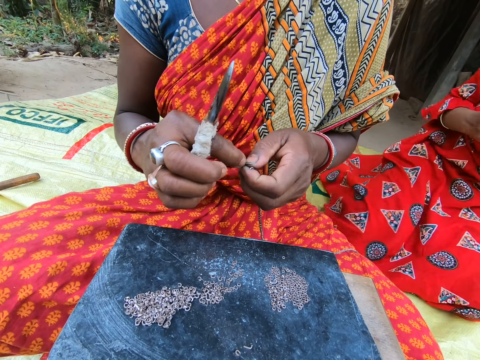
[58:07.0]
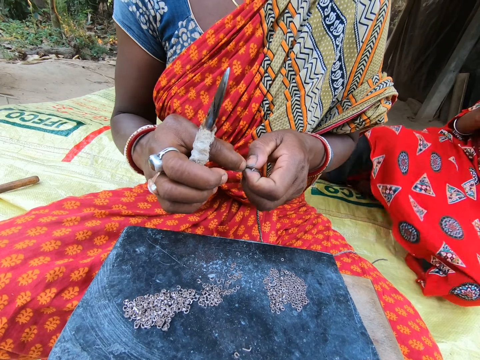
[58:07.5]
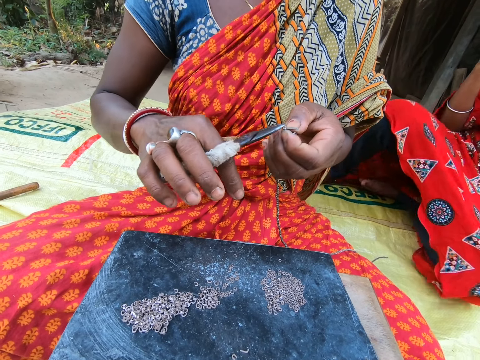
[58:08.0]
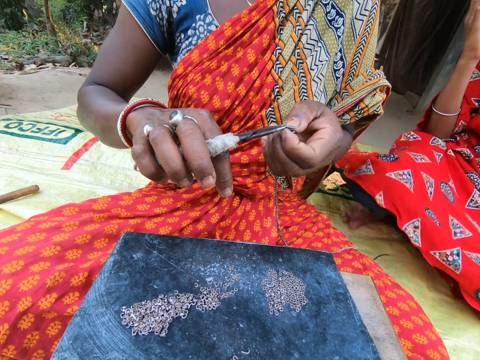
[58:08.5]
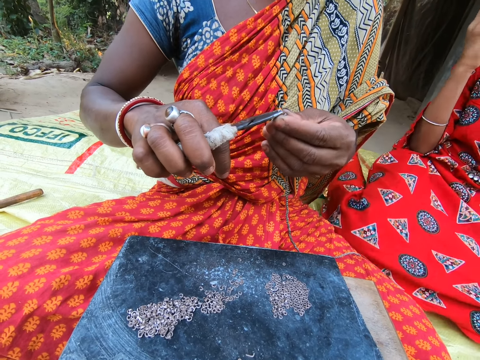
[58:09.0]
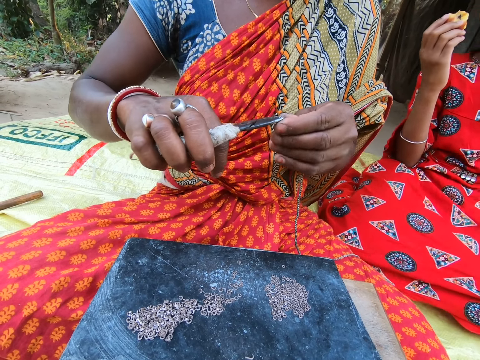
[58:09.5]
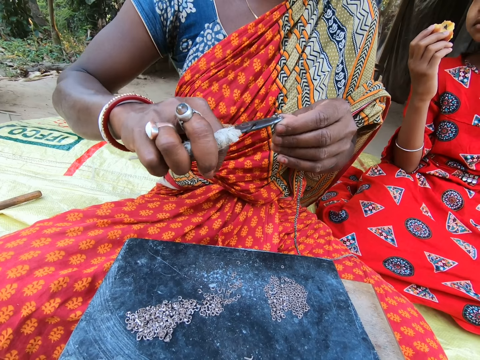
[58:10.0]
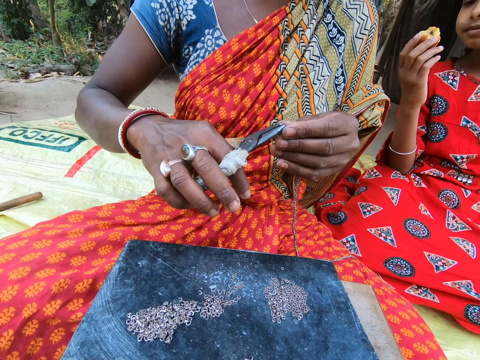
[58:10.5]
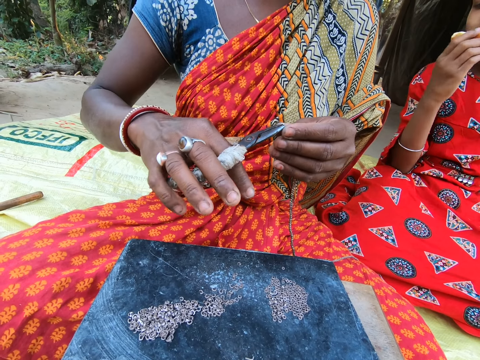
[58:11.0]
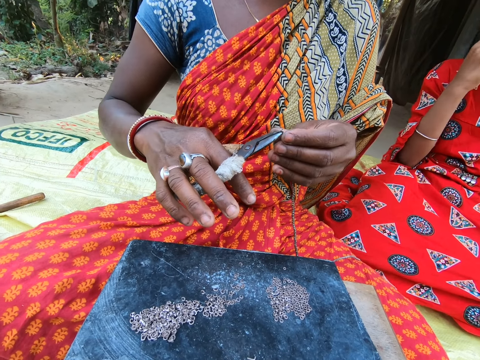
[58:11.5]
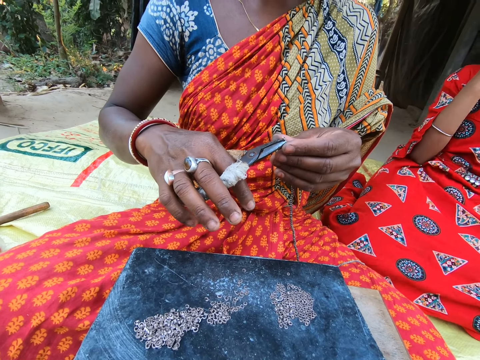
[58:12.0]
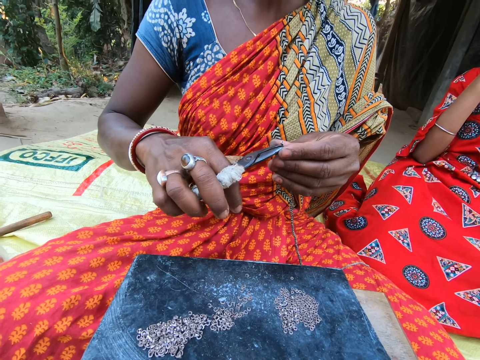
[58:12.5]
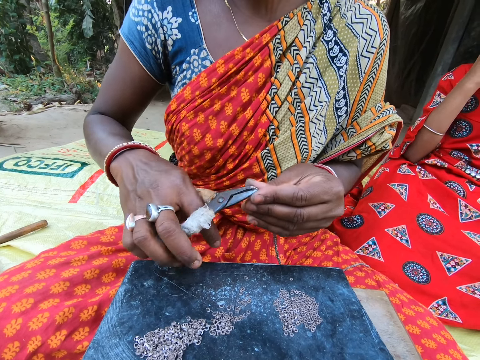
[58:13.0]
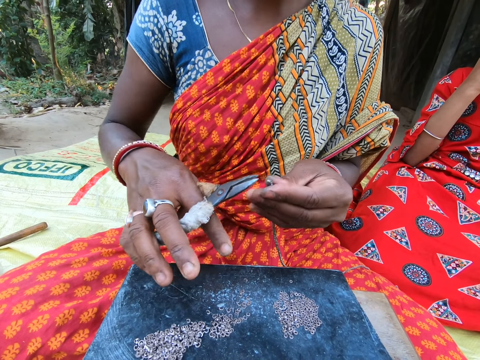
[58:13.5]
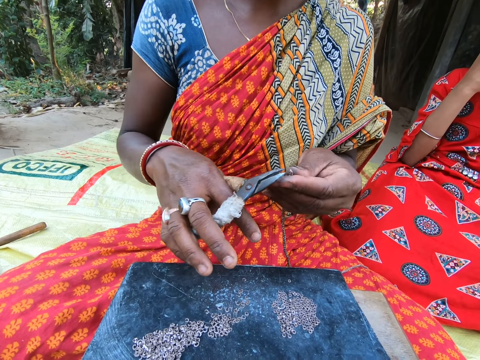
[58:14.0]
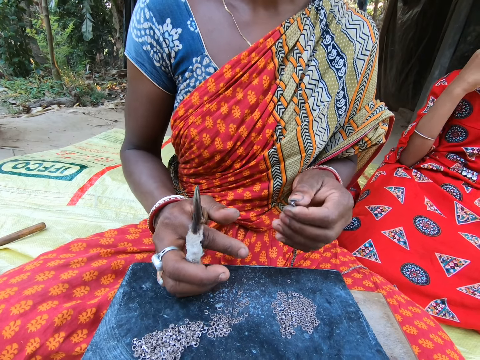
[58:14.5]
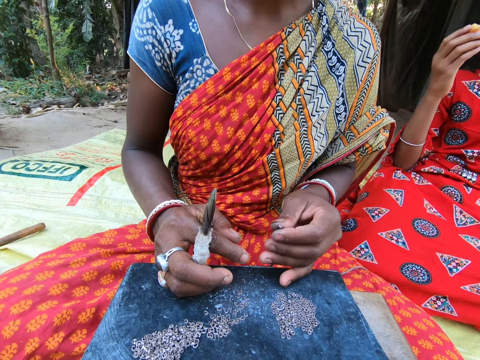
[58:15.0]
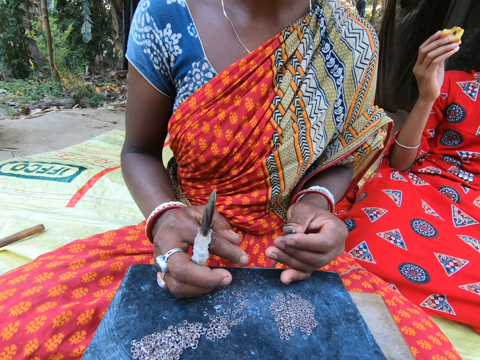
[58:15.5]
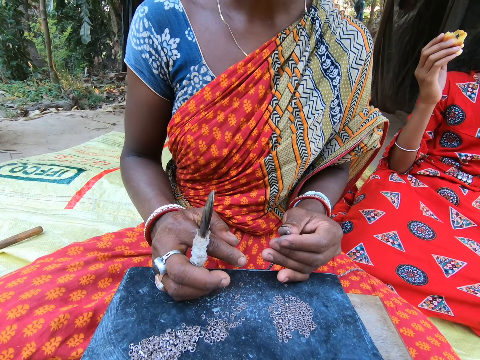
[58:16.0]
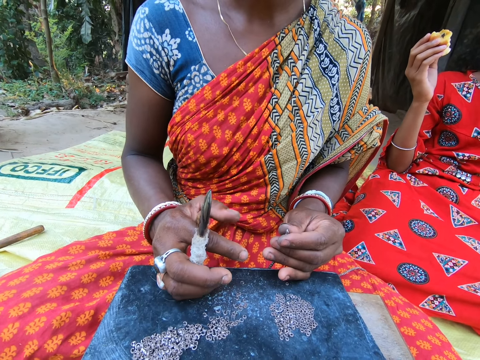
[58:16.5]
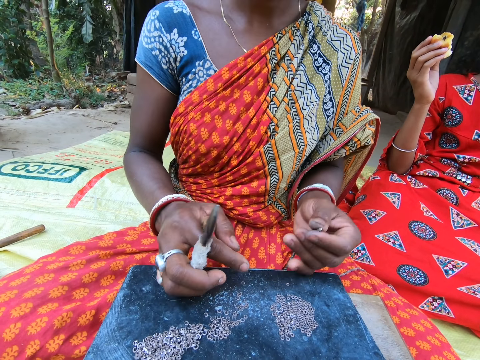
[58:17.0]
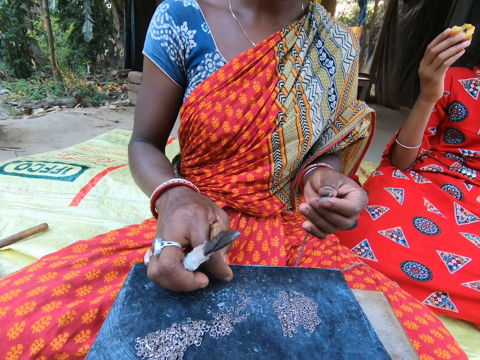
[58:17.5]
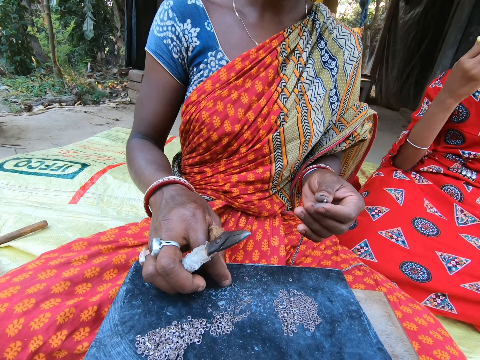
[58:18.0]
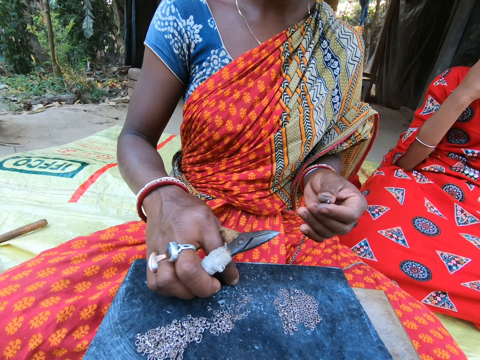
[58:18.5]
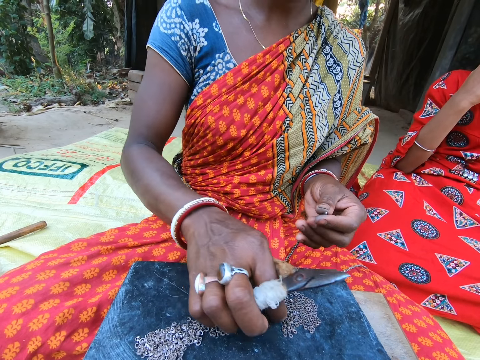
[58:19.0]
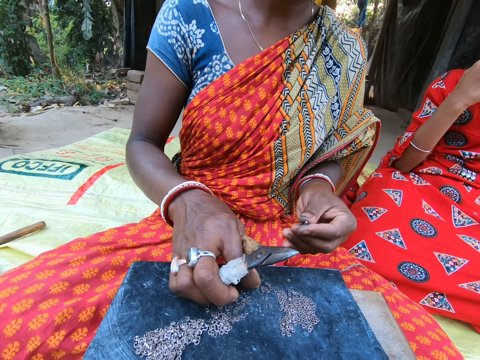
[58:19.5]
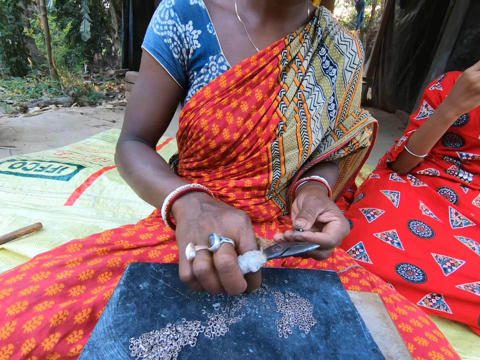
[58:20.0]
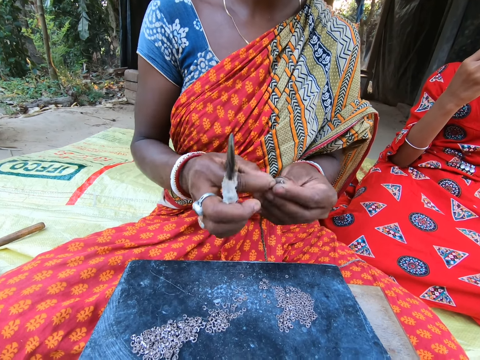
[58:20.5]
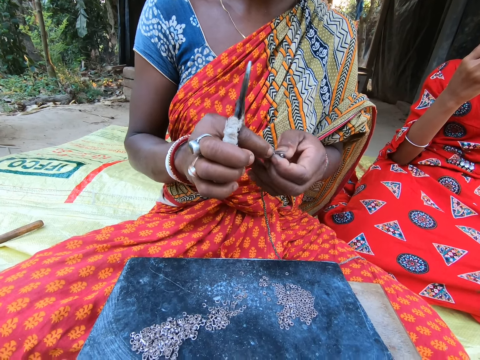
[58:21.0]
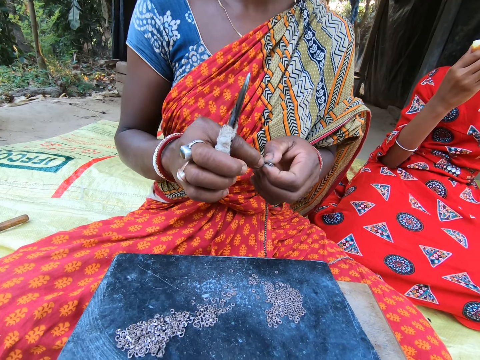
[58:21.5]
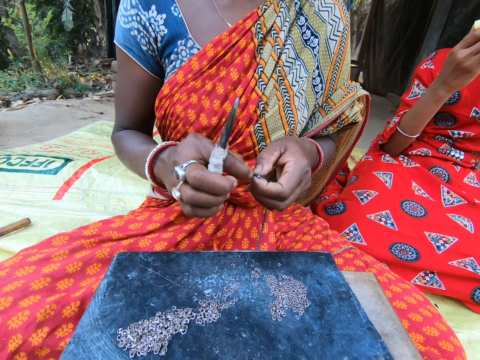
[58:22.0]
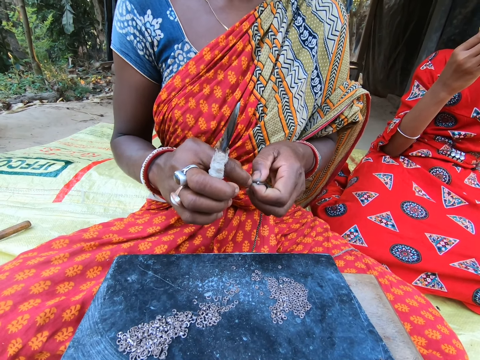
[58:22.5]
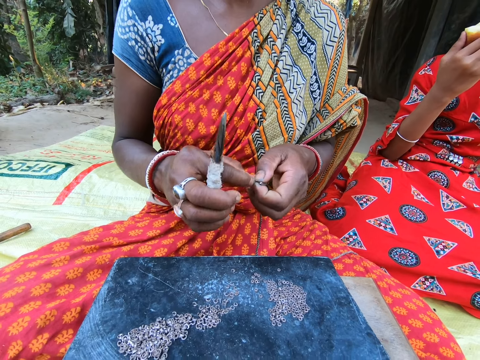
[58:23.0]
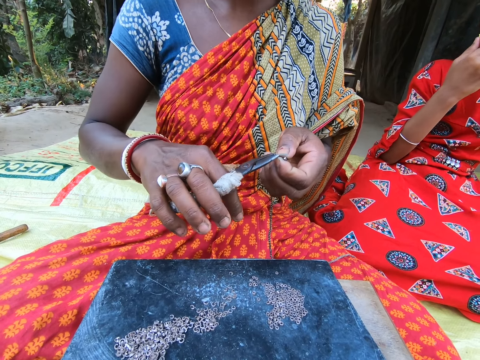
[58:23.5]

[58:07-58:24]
A woman picks the ring from her left hand with the pair of pliers in her right hand. A person cuts the rope. The woman places the ring on the string in her left hand with the pair of pliers in her right hand. The camera wearer looks around. The person puts beads in the rope. The woman picks a ring on the stool with her right hand. She passes the ring from her right to left hand.

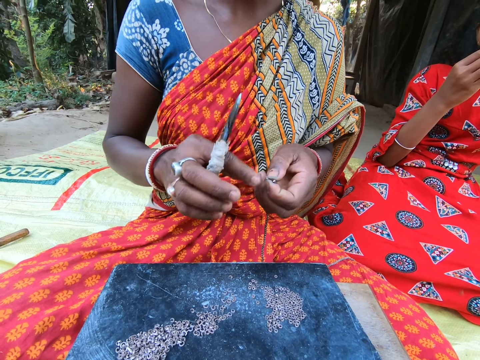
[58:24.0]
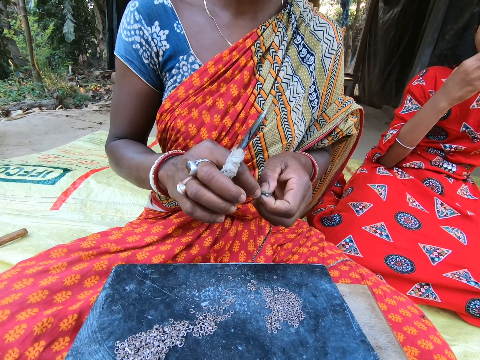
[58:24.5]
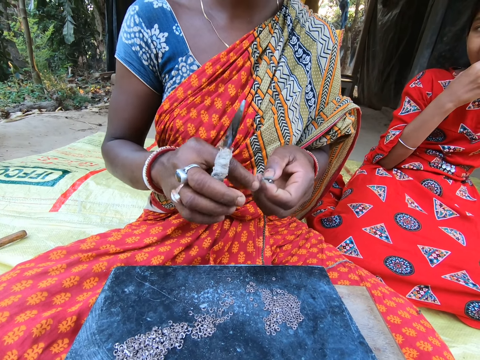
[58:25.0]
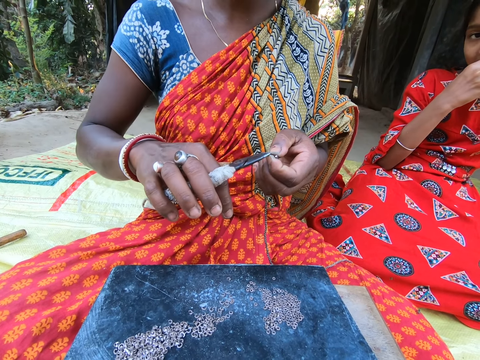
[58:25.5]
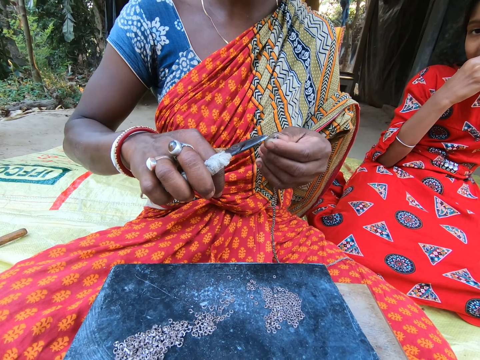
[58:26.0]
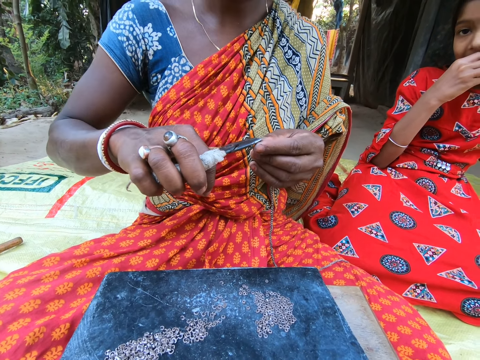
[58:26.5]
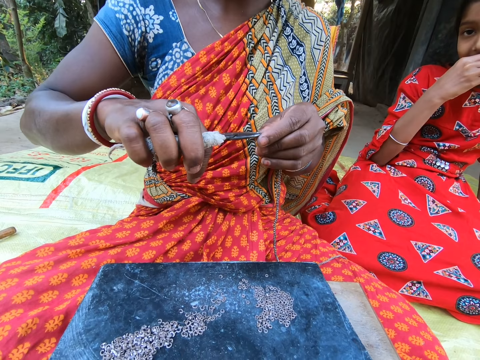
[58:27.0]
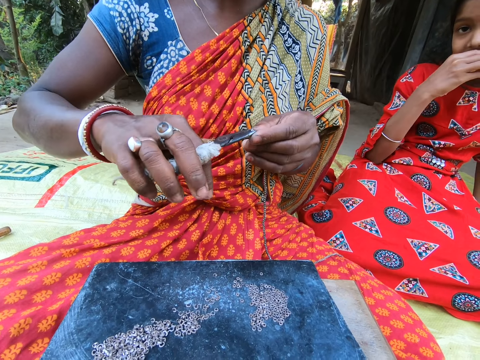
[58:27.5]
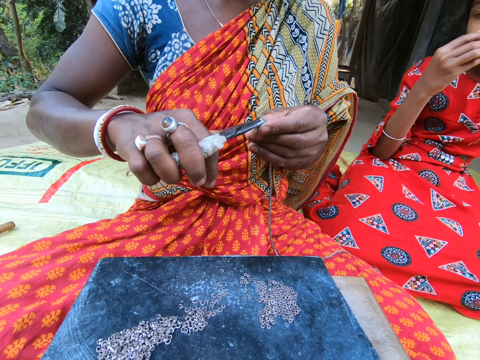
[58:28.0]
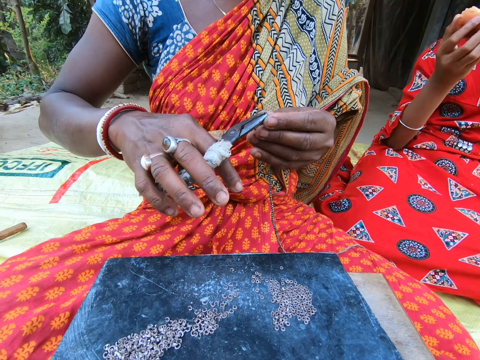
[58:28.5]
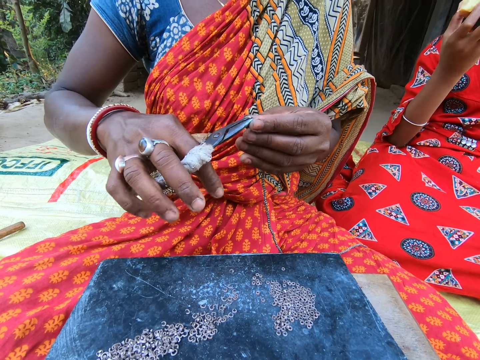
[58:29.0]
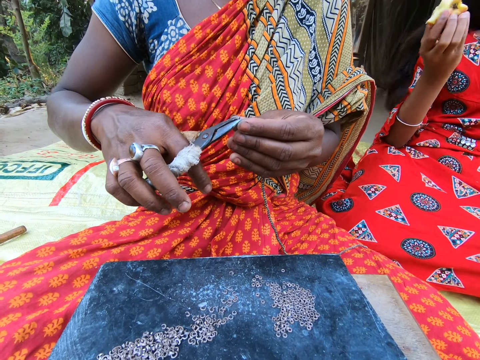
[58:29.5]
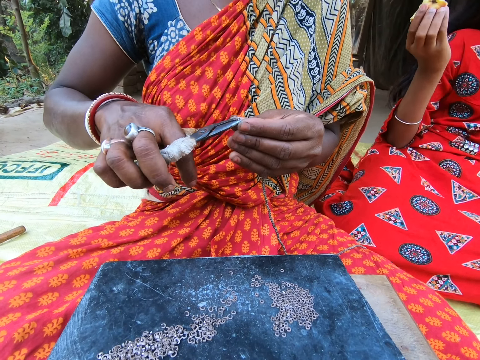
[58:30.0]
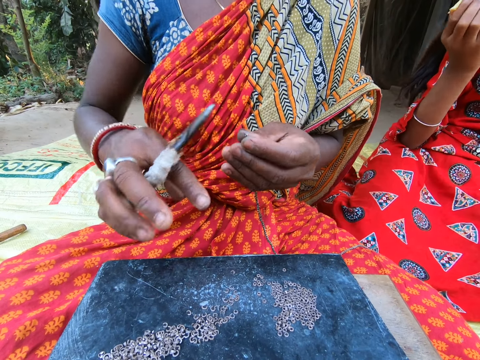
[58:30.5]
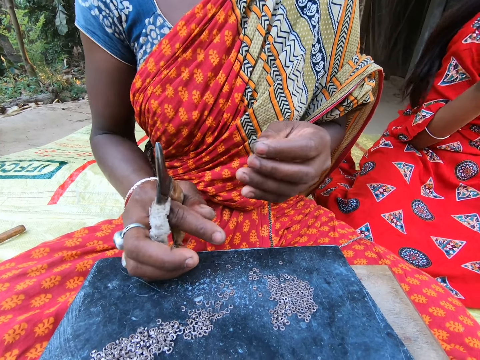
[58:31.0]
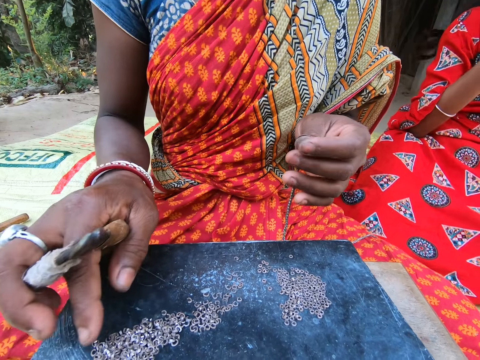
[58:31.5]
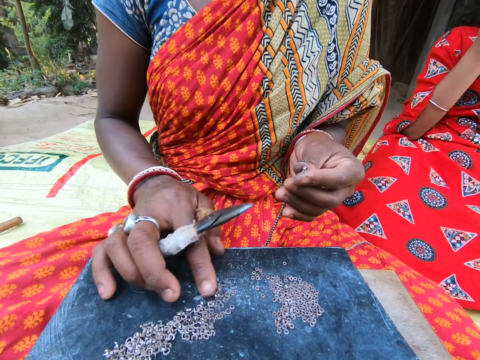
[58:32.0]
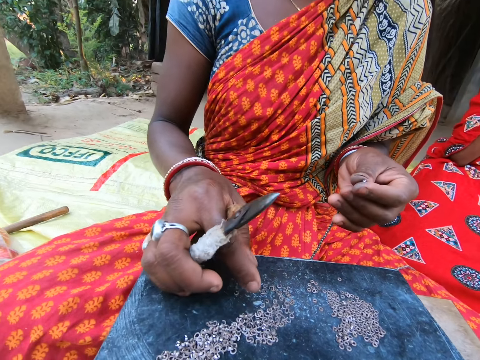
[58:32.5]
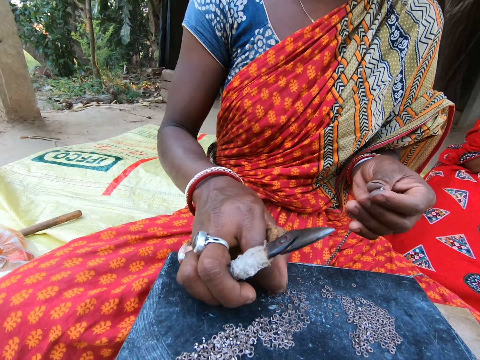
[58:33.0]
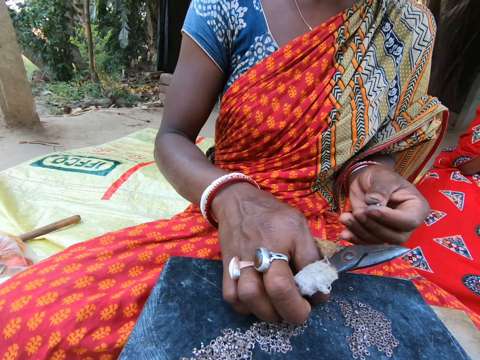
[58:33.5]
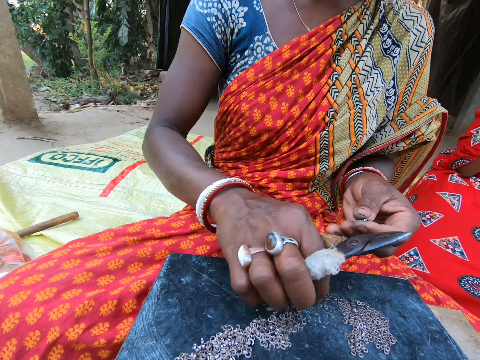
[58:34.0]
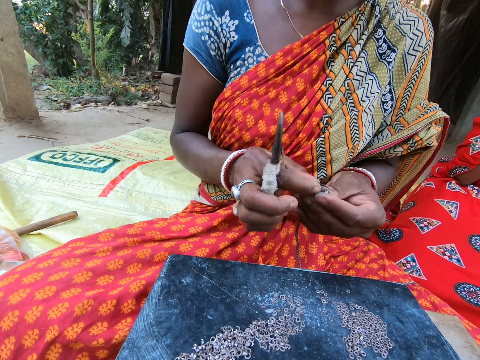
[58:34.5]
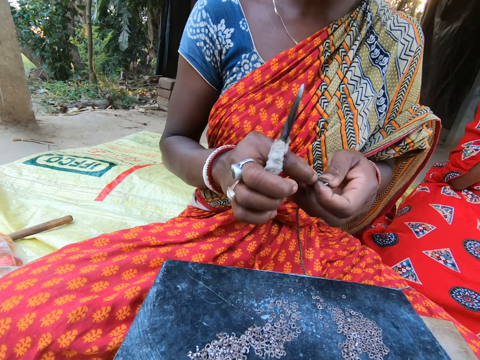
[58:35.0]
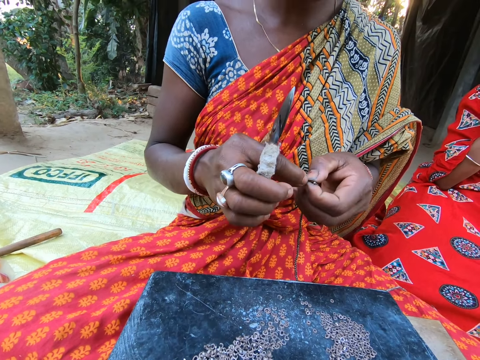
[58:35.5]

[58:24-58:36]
A woman picks the ring from her left hand with the pair of pliers in her right hand. She places the ring on the string in her left hand with the pair of pliers in her right hand. The woman picks a ring on the stool with her right hand. She passes the ring from her right to left hand.
